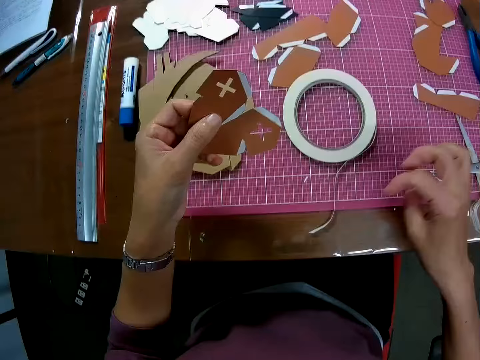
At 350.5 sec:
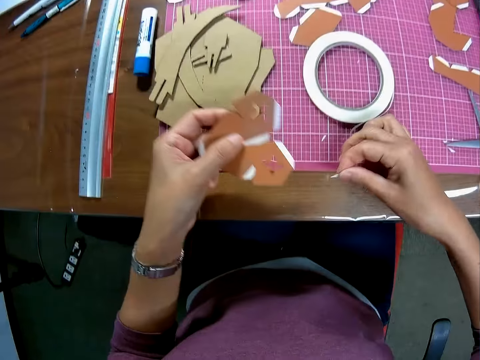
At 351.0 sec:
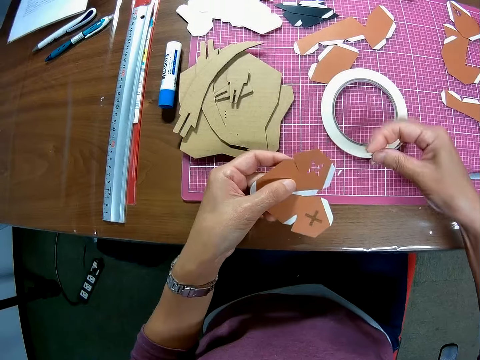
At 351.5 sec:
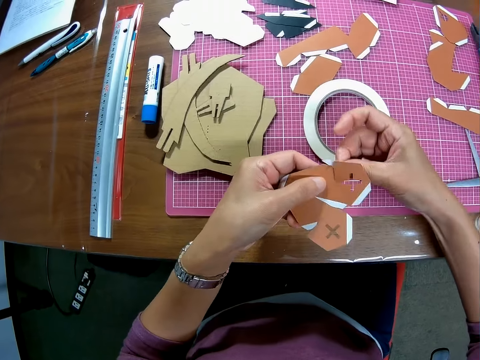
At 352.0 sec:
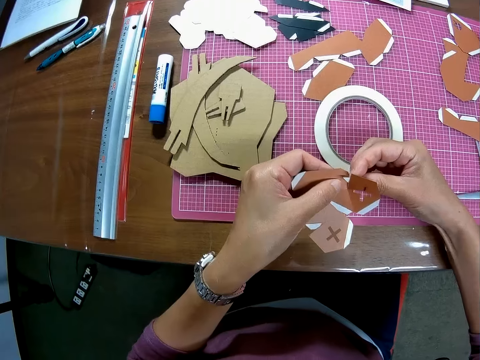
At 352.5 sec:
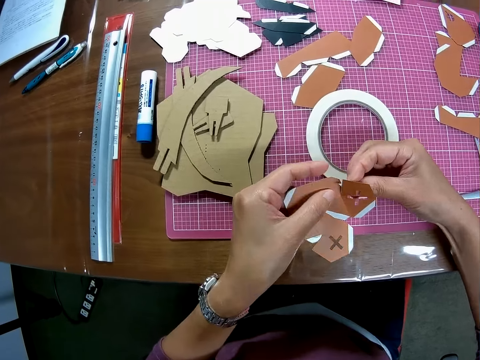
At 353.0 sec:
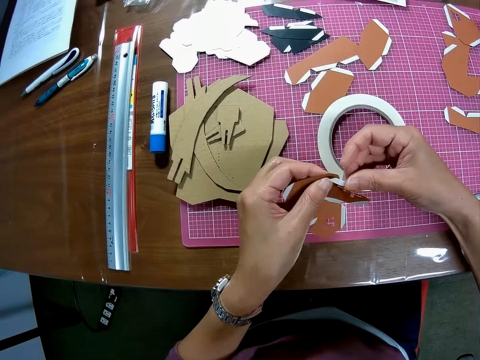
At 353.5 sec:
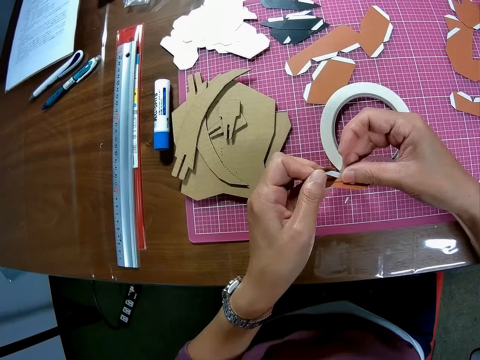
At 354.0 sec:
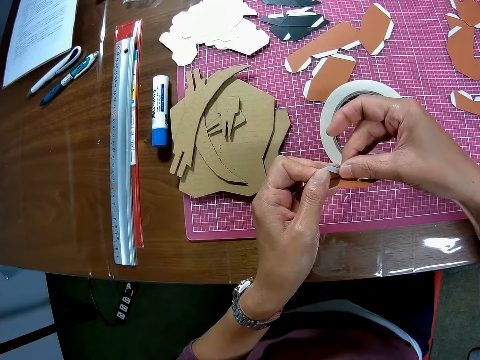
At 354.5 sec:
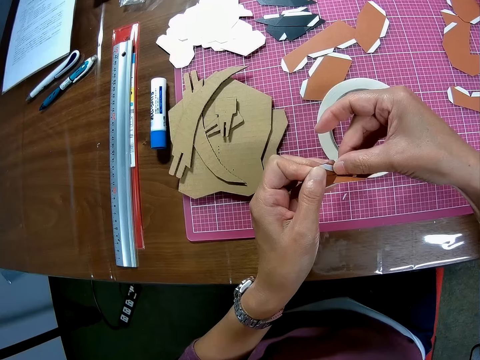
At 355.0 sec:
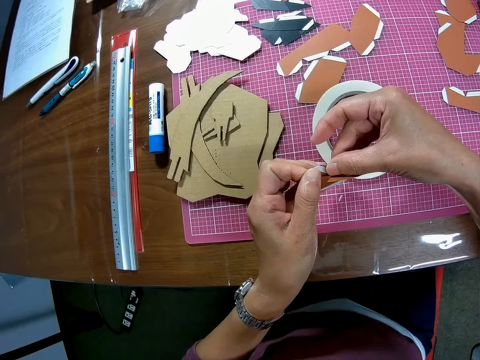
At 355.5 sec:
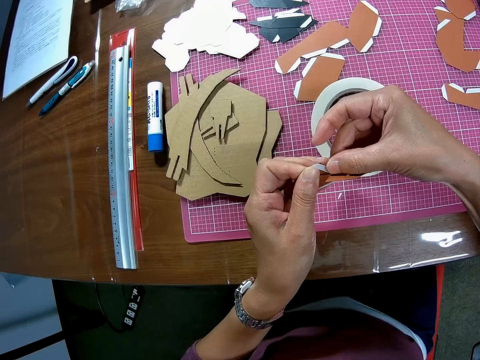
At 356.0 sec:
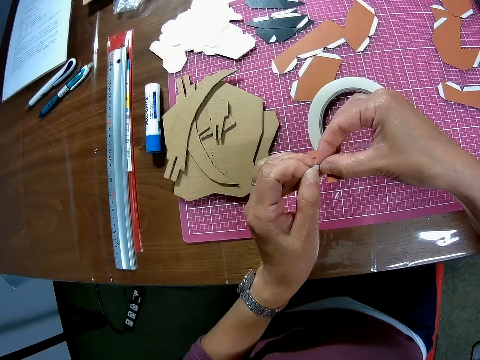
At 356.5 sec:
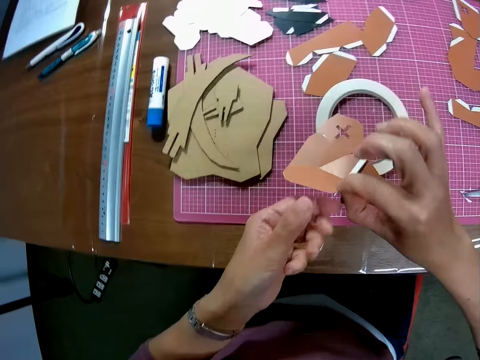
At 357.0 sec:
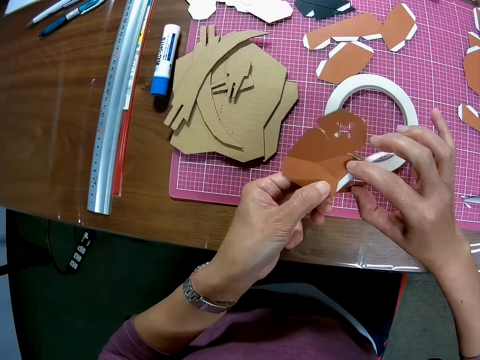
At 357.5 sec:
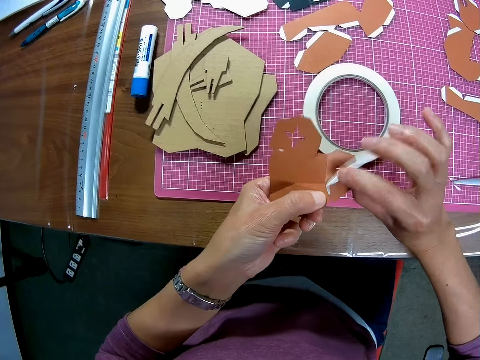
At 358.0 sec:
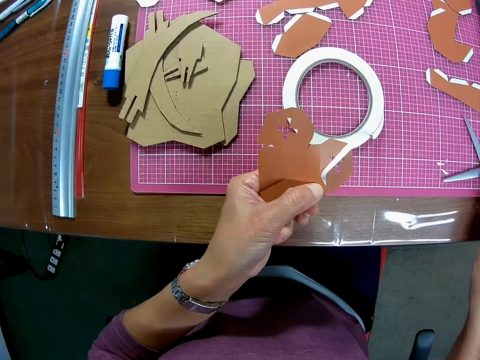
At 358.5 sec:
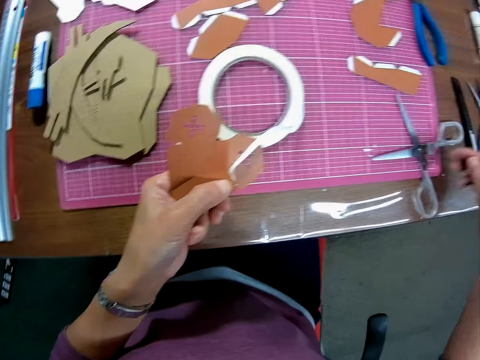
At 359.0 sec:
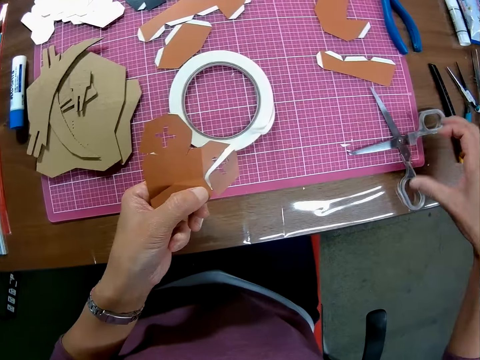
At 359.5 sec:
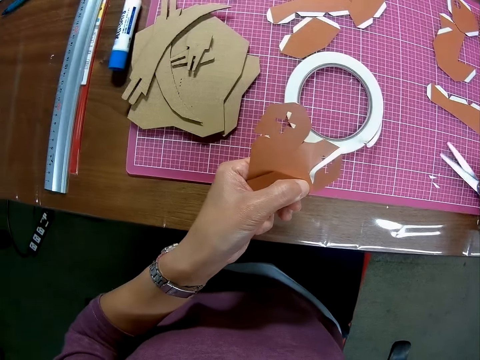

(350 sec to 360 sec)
The camera wearer picks the tape or sellotape from the cutting mat with her right hand. She tapes the edge of the paper on her left hand with the paper tape. She picks the scissors on the cutting mat on the table.

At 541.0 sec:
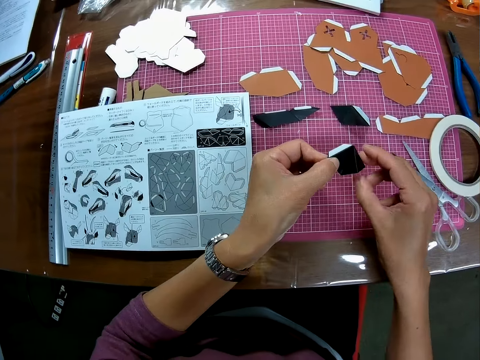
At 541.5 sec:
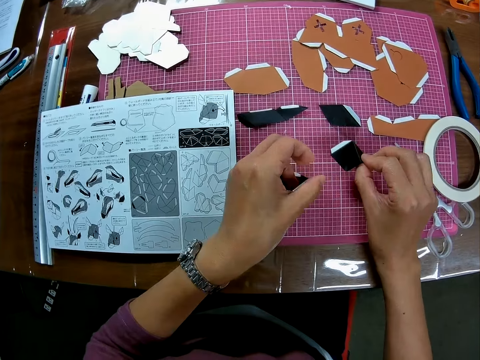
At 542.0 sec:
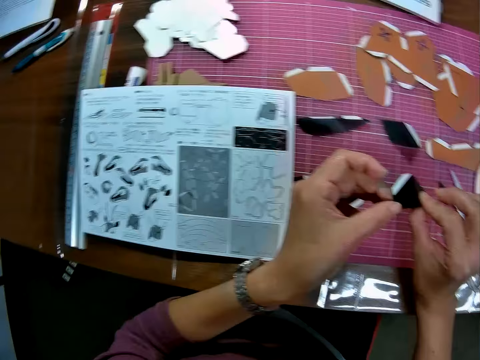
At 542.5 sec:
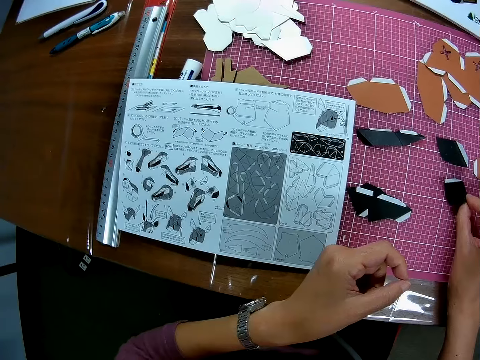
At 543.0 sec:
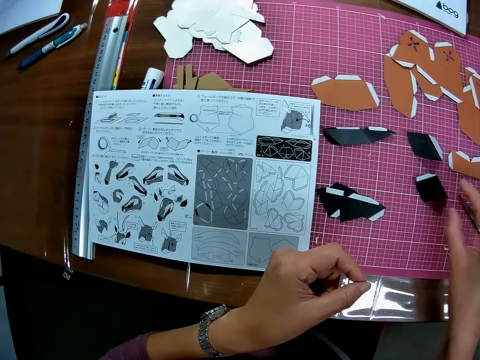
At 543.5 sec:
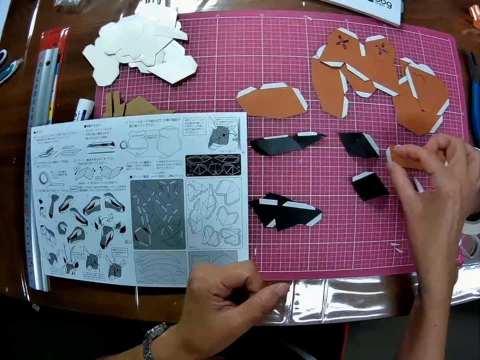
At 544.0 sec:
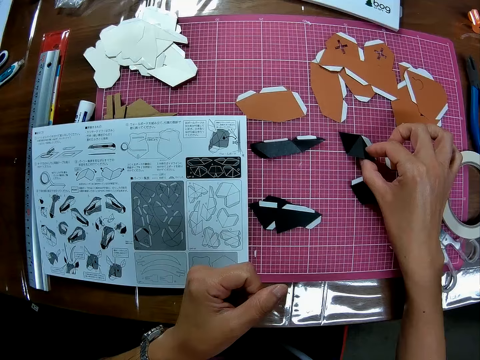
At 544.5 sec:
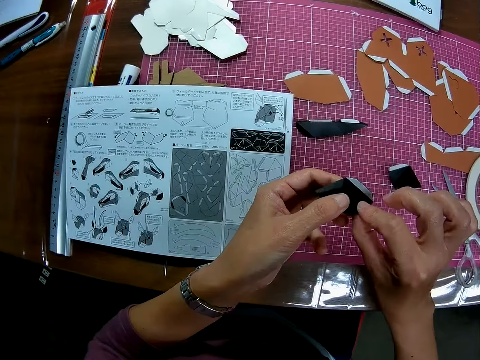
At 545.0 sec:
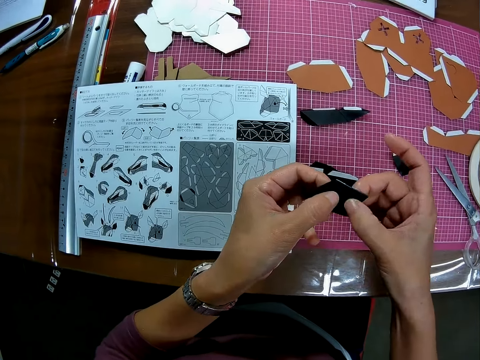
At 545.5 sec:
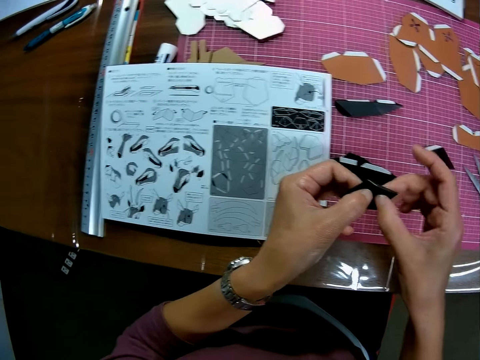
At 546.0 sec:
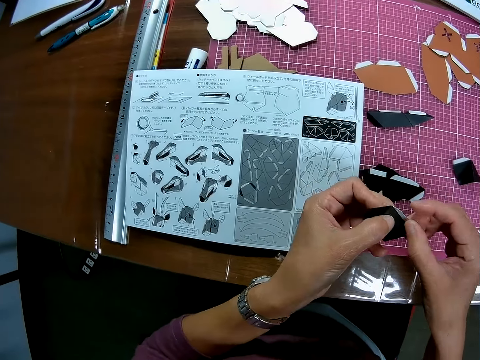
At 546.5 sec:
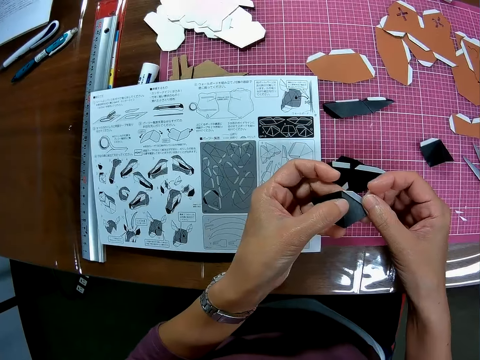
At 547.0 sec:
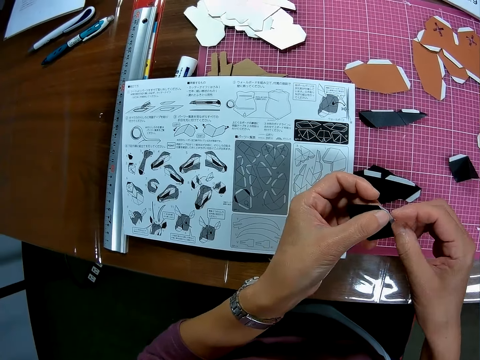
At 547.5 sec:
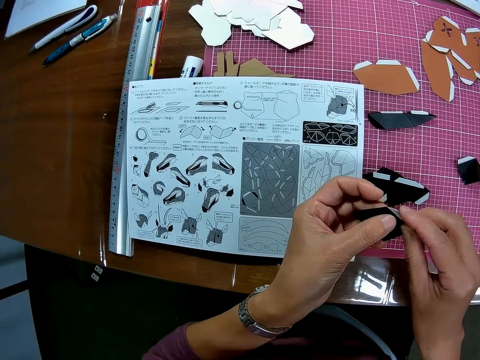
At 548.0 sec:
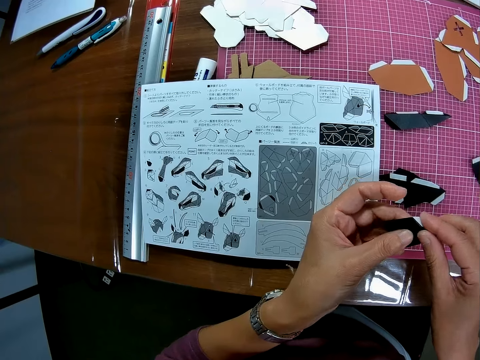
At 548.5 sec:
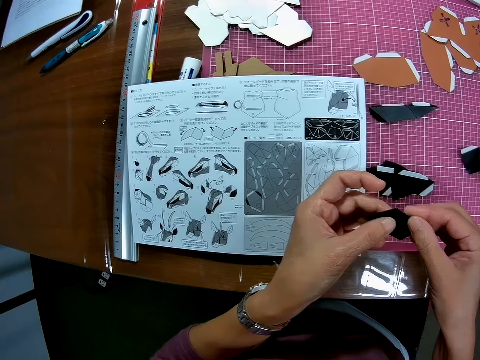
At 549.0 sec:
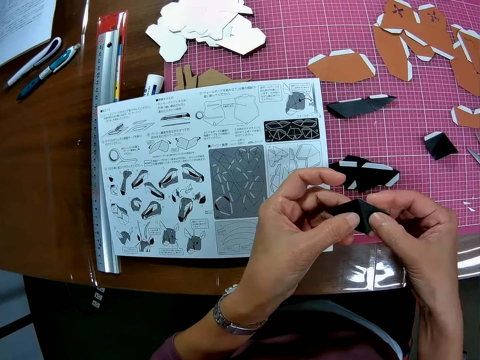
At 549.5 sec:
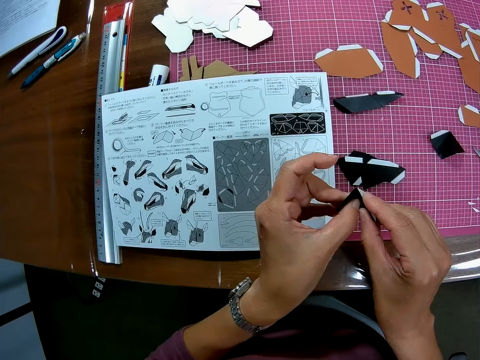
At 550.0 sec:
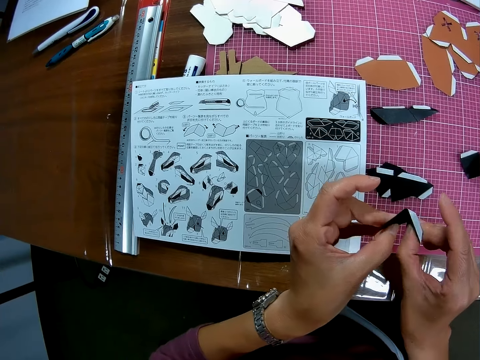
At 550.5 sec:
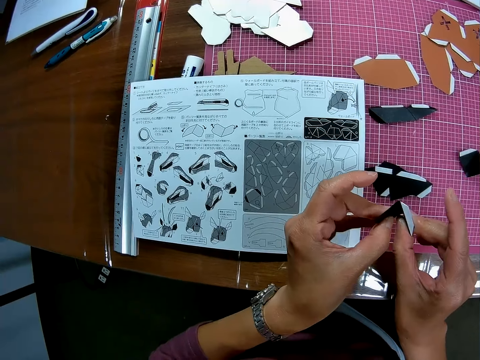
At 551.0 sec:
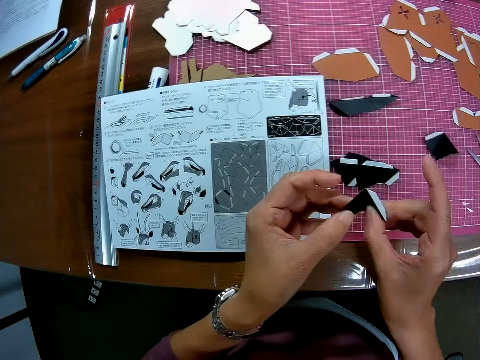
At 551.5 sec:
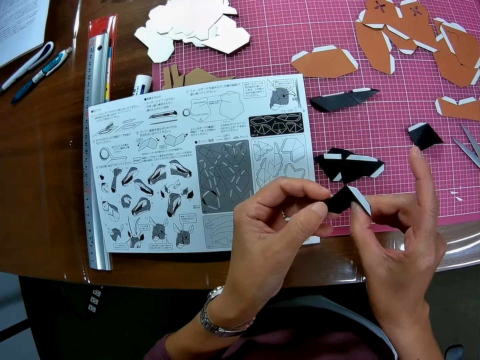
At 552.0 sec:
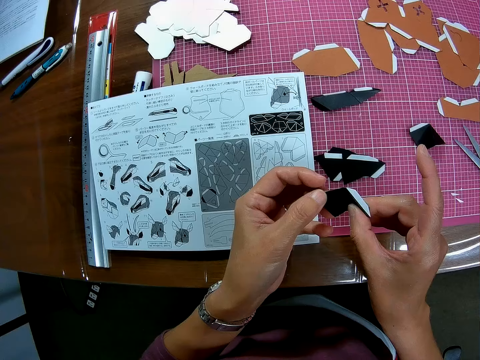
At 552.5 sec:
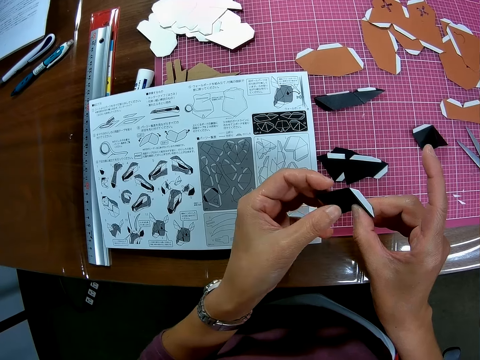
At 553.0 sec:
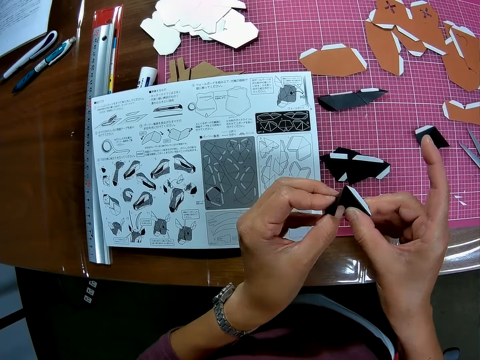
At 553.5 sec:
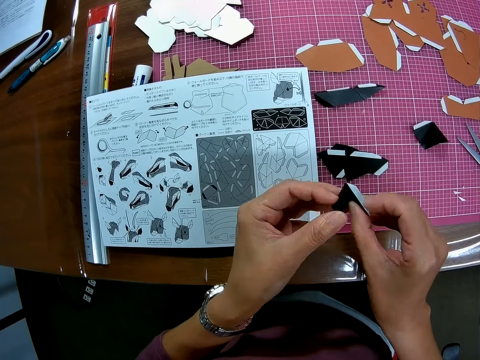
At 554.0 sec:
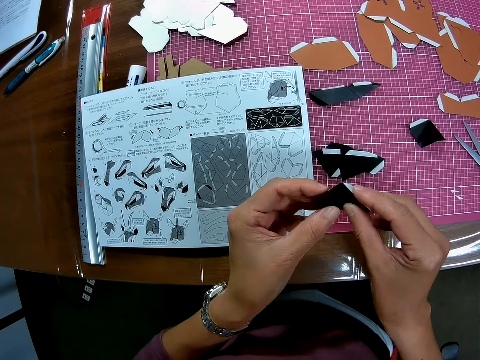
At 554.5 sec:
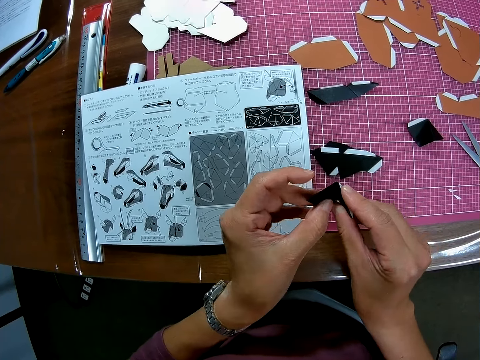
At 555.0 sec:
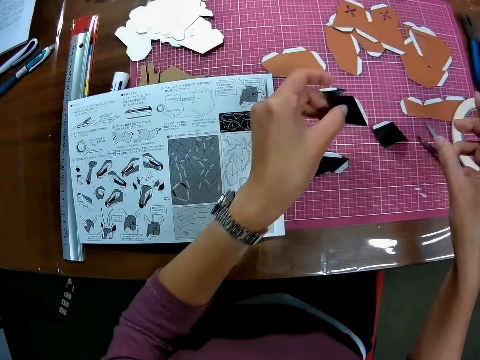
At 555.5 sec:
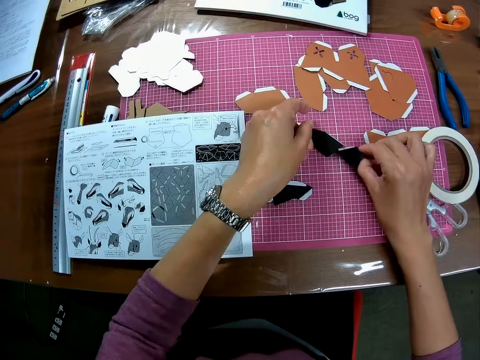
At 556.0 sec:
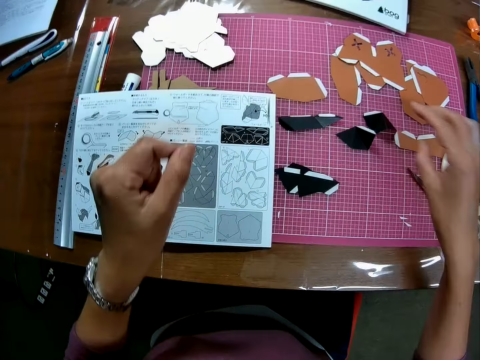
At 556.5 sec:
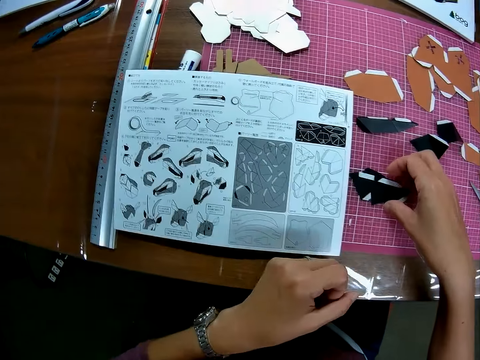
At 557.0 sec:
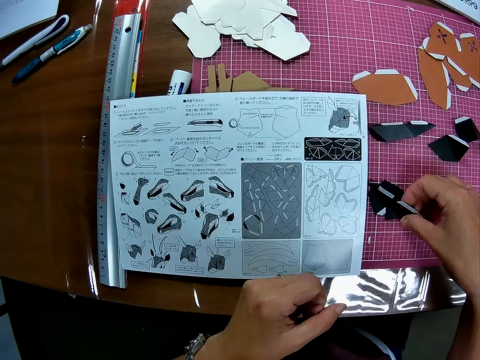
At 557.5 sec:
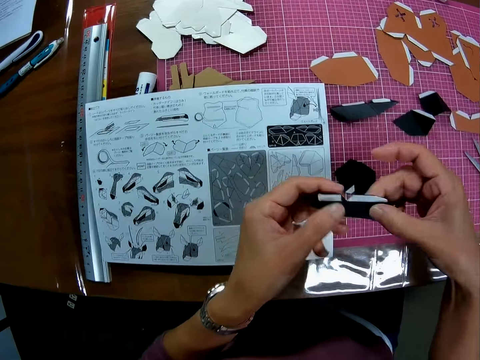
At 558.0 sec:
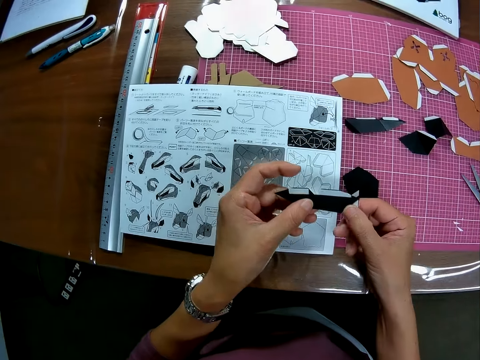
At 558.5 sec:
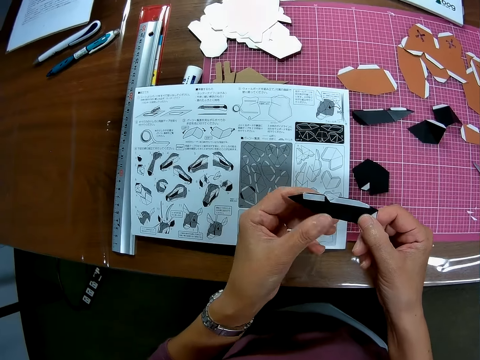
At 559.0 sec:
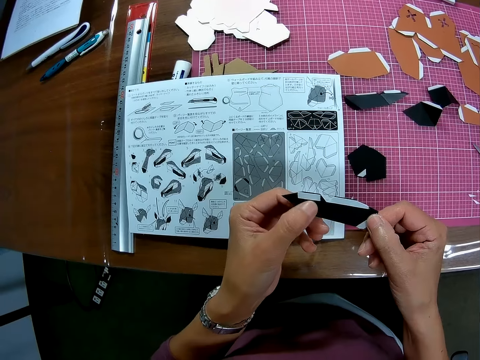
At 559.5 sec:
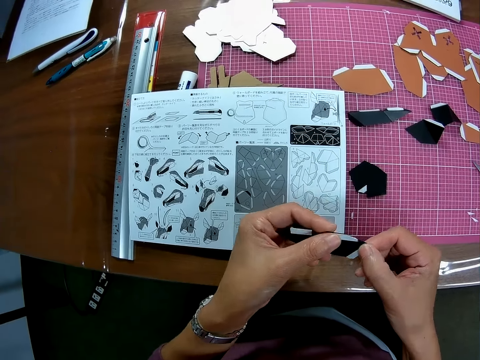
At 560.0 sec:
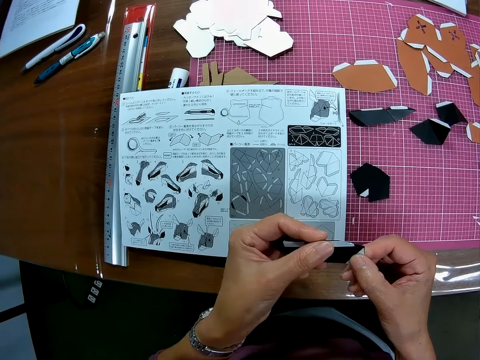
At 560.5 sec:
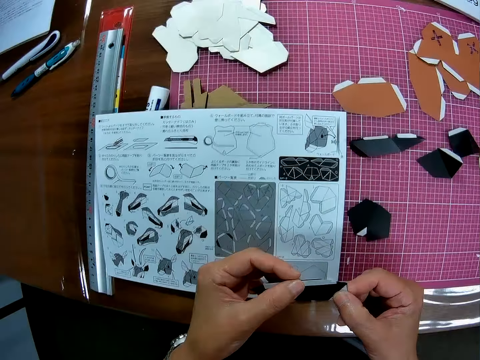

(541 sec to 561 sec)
The camera wearer drops the paper on the cutting mat. They pick another paper on the table with the right hand, hold the paper with both hands, and fold the paper with both hands. They place the craft paper on the table. They move another paper on the table. They pick another paper from the table. They hold the craft paper.
